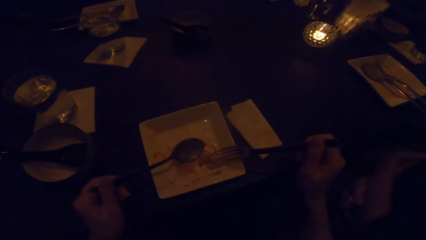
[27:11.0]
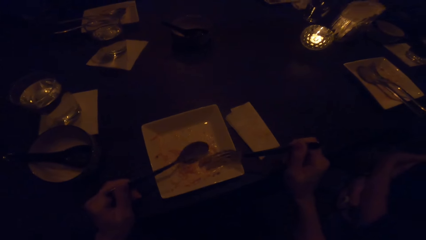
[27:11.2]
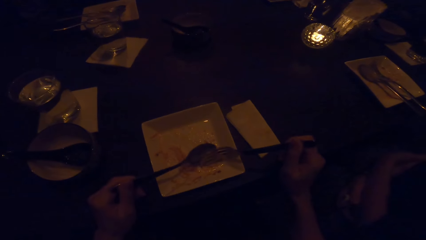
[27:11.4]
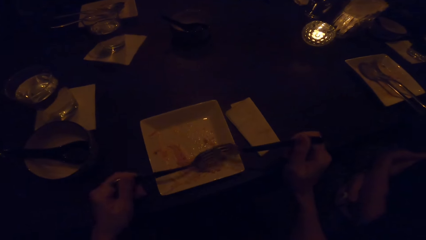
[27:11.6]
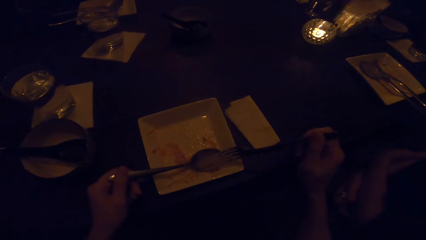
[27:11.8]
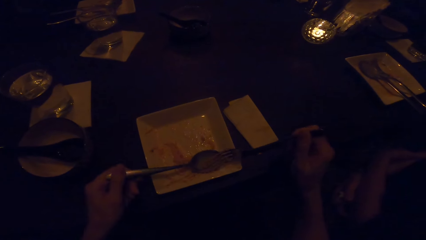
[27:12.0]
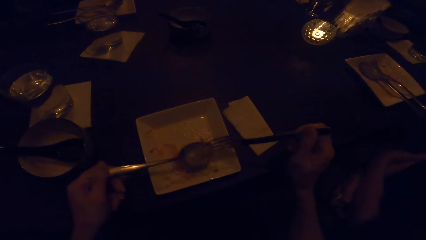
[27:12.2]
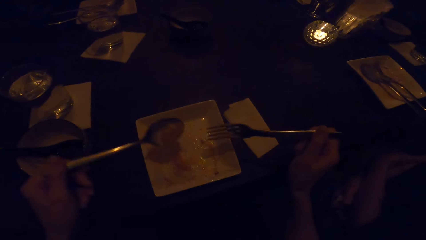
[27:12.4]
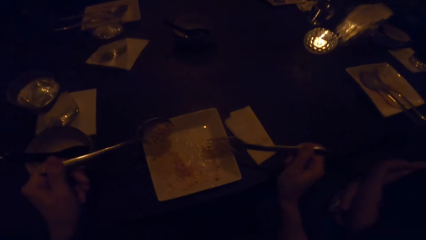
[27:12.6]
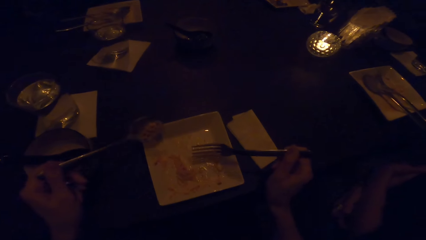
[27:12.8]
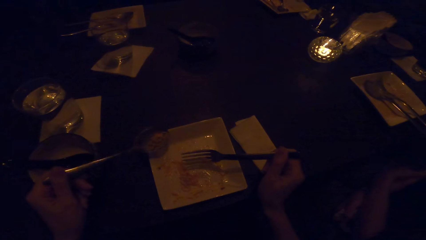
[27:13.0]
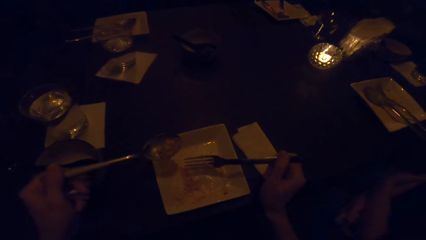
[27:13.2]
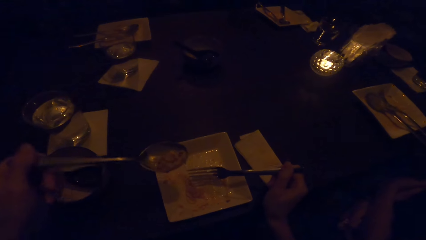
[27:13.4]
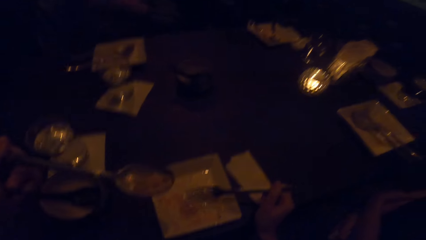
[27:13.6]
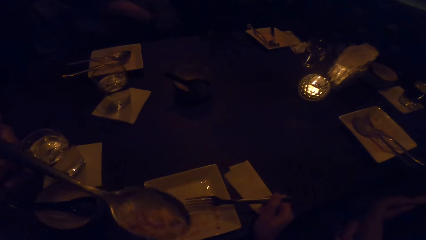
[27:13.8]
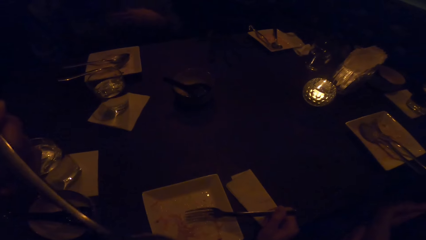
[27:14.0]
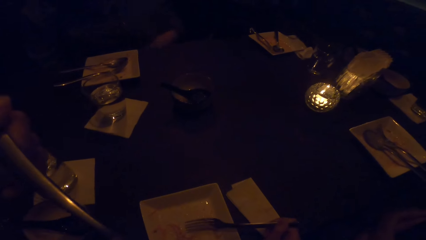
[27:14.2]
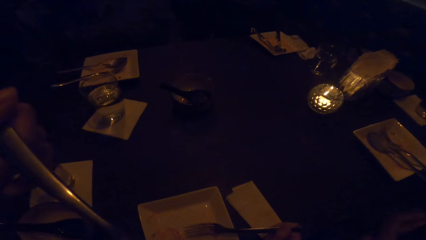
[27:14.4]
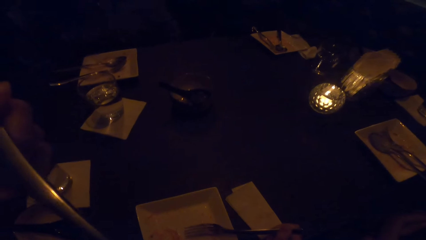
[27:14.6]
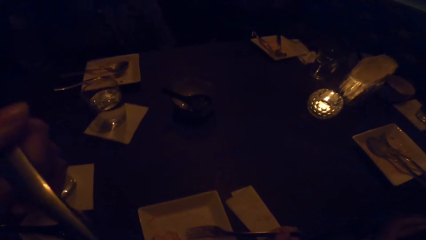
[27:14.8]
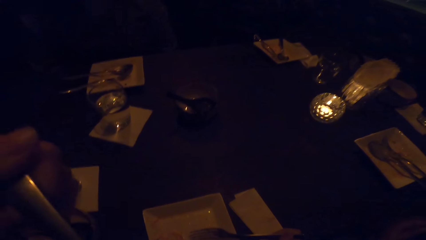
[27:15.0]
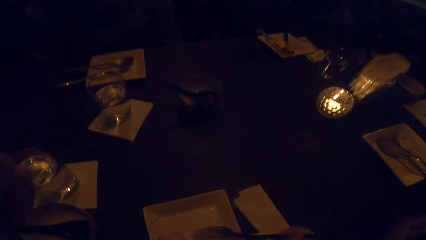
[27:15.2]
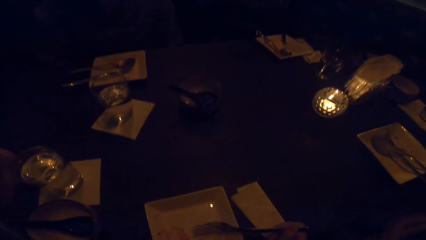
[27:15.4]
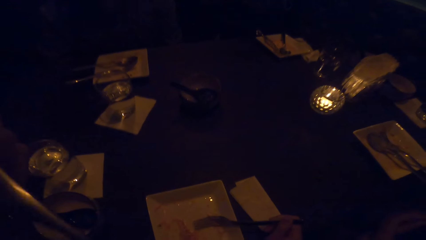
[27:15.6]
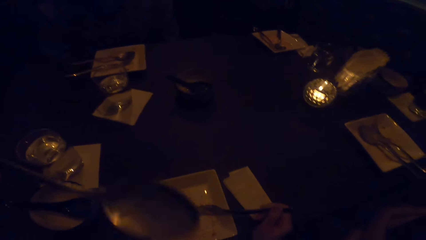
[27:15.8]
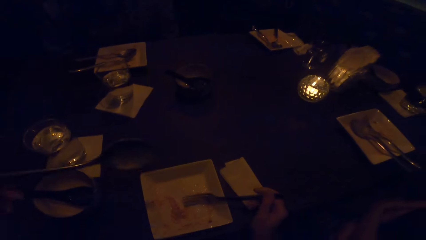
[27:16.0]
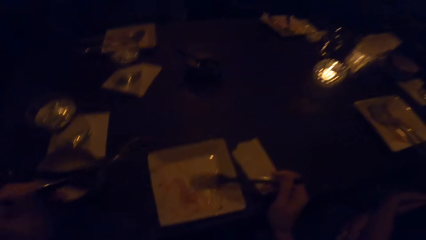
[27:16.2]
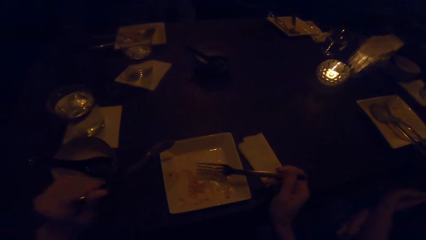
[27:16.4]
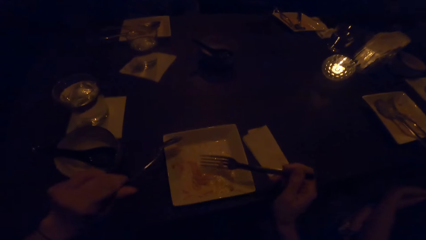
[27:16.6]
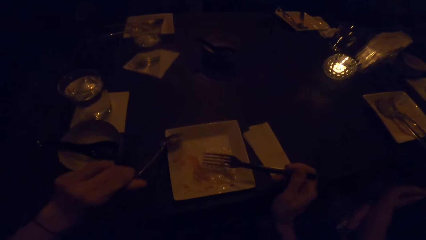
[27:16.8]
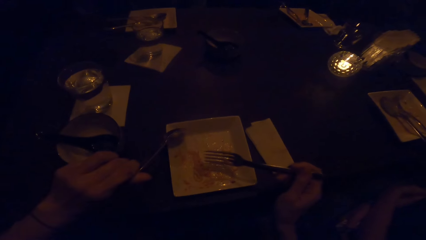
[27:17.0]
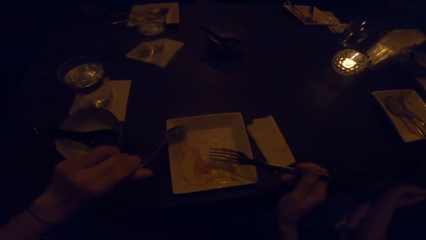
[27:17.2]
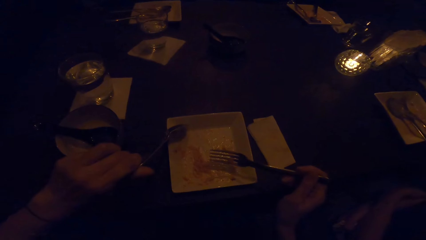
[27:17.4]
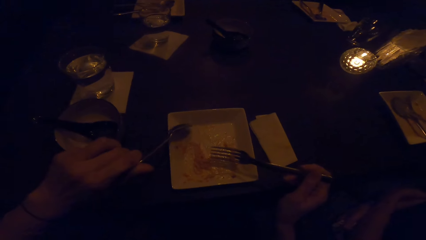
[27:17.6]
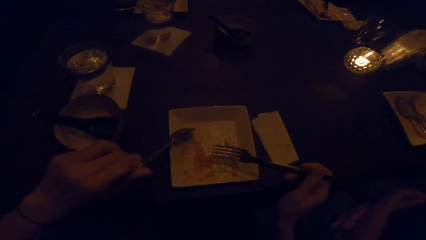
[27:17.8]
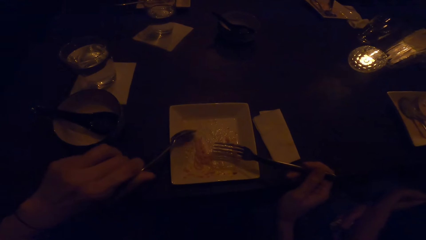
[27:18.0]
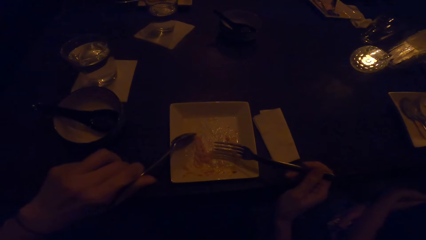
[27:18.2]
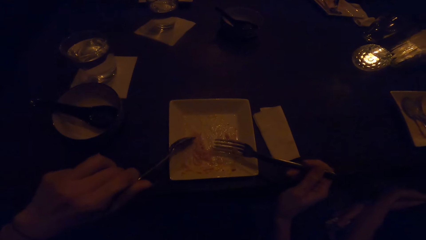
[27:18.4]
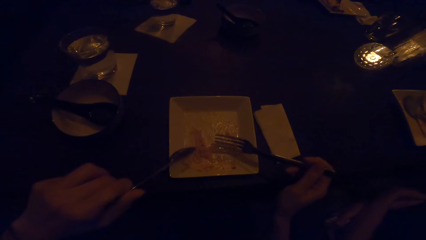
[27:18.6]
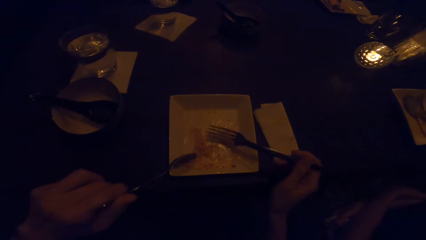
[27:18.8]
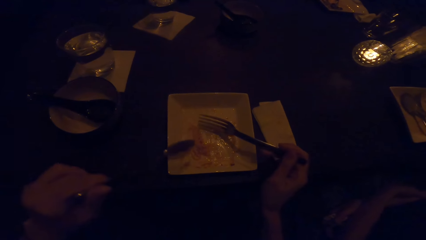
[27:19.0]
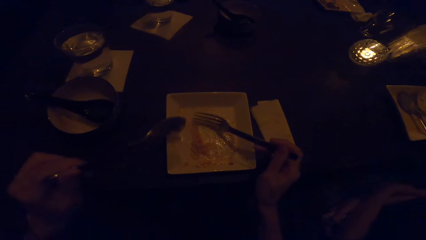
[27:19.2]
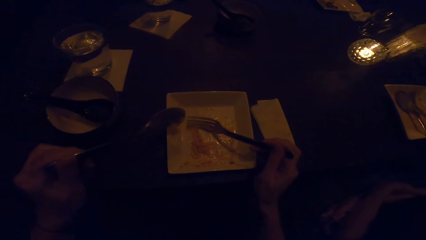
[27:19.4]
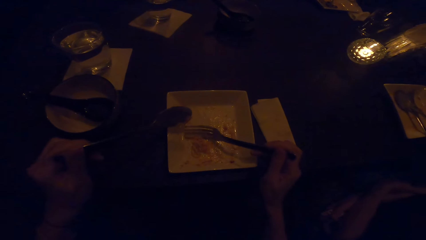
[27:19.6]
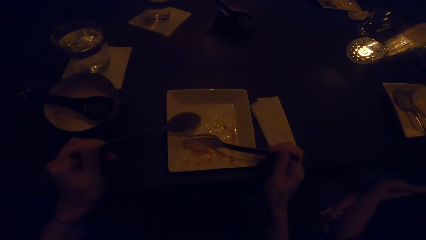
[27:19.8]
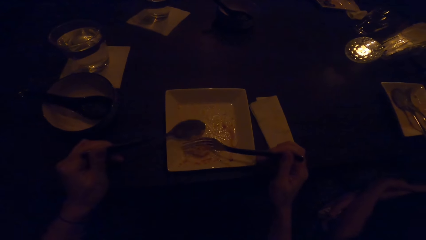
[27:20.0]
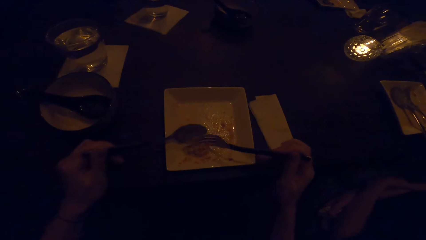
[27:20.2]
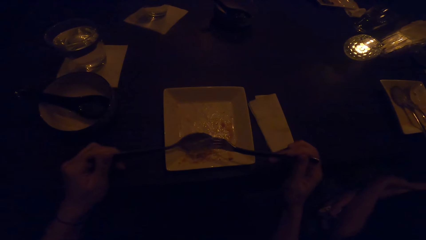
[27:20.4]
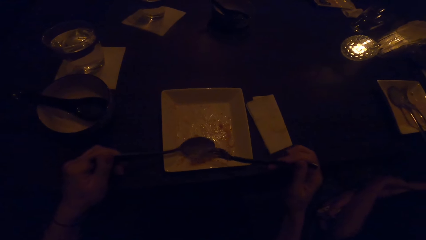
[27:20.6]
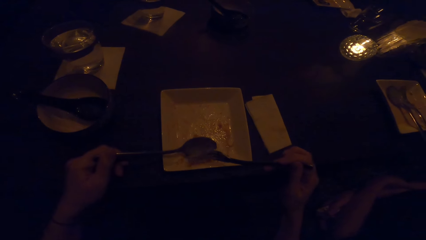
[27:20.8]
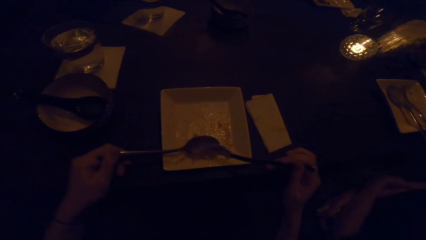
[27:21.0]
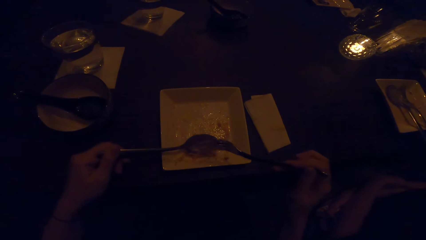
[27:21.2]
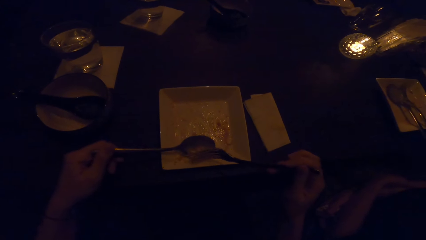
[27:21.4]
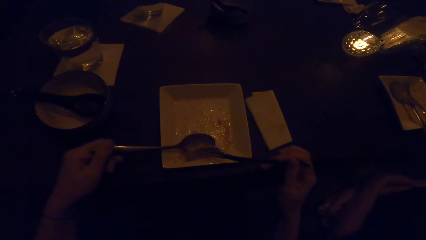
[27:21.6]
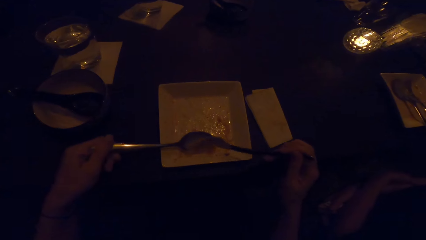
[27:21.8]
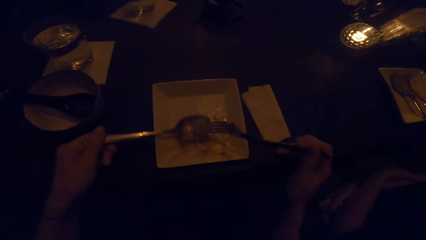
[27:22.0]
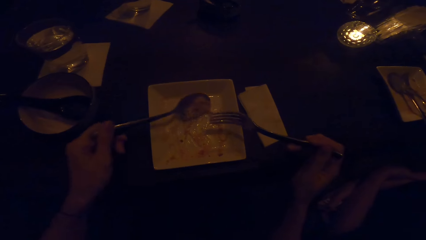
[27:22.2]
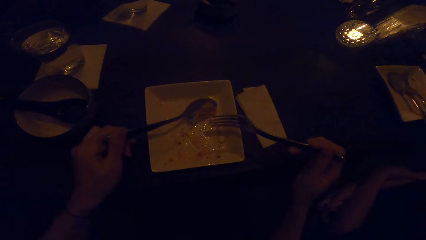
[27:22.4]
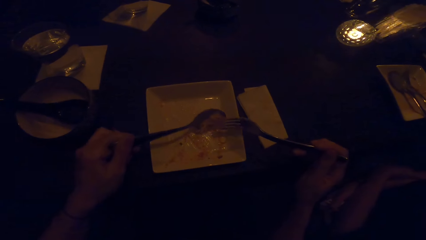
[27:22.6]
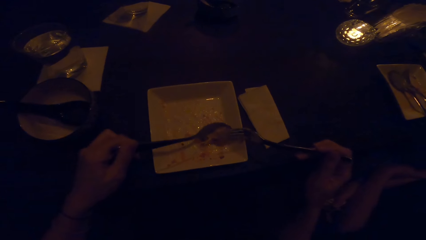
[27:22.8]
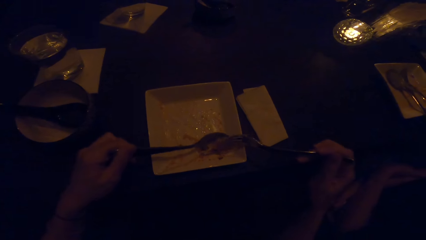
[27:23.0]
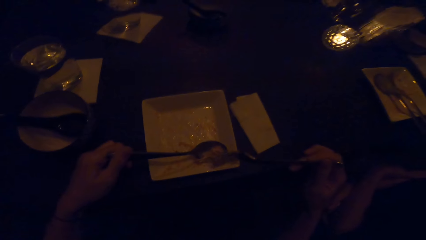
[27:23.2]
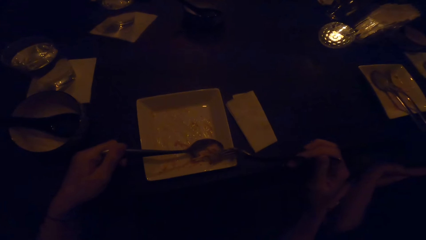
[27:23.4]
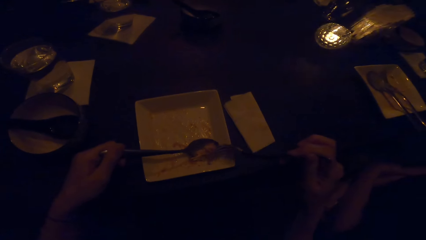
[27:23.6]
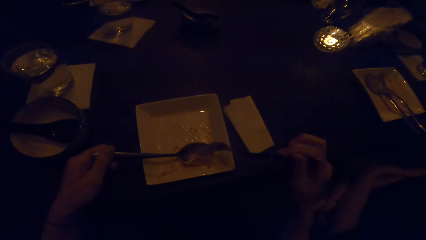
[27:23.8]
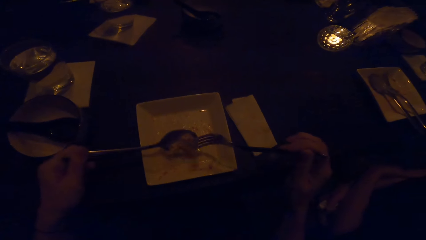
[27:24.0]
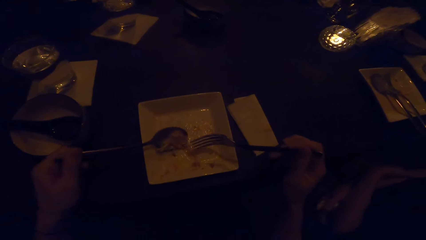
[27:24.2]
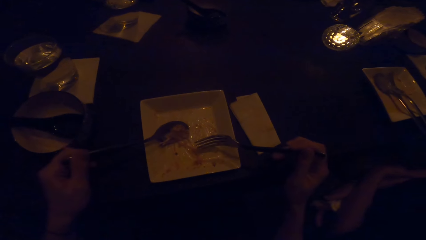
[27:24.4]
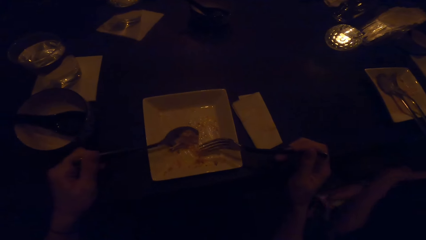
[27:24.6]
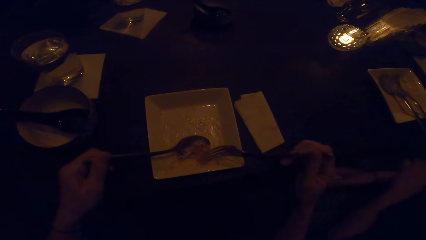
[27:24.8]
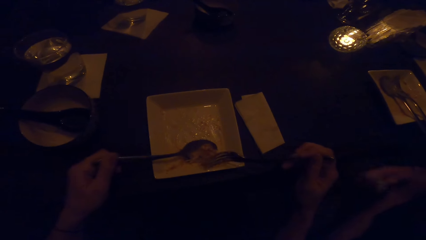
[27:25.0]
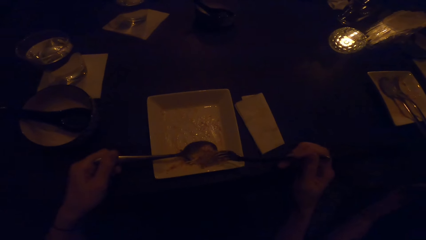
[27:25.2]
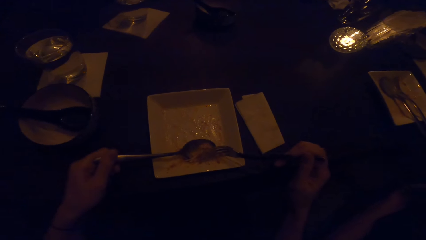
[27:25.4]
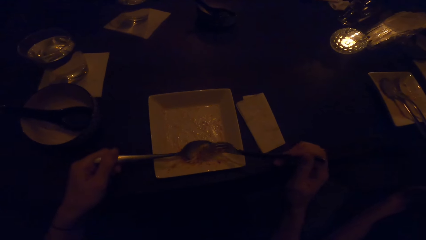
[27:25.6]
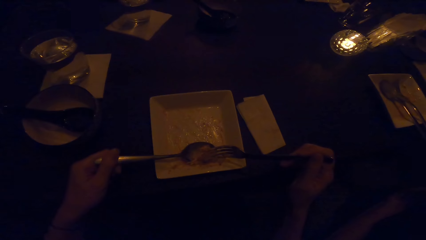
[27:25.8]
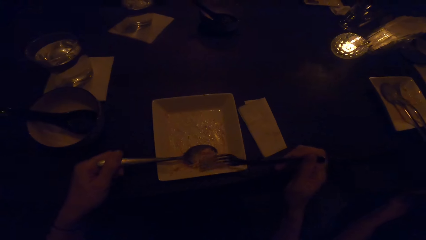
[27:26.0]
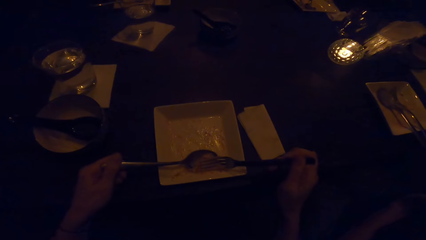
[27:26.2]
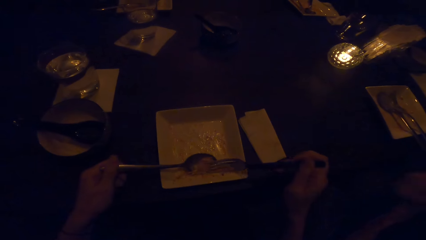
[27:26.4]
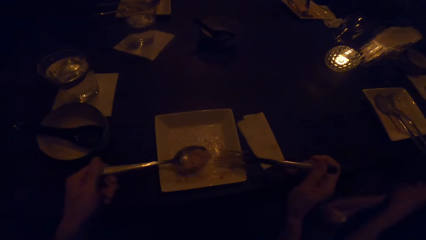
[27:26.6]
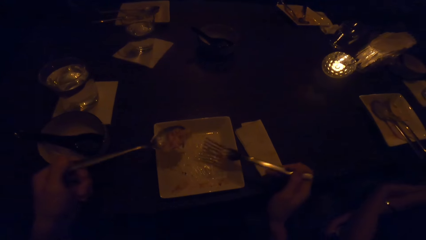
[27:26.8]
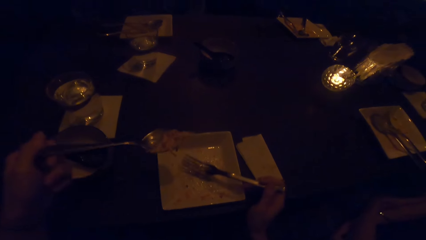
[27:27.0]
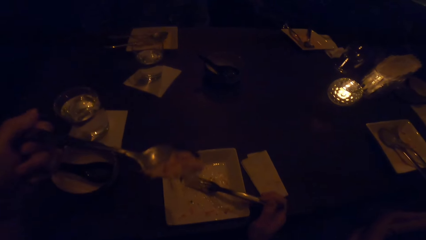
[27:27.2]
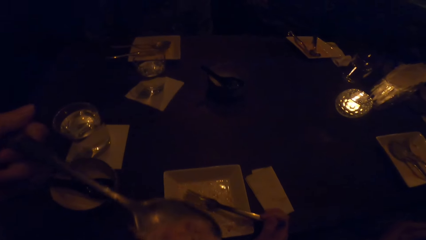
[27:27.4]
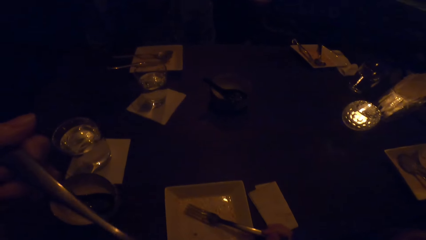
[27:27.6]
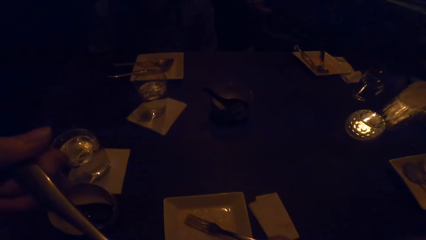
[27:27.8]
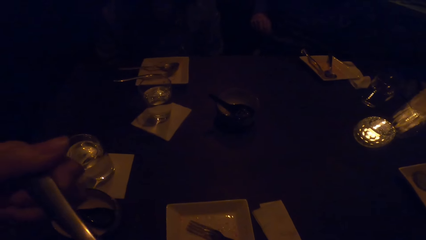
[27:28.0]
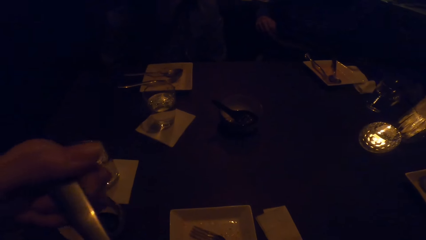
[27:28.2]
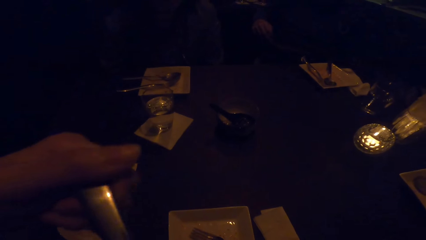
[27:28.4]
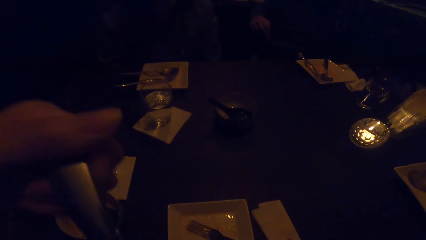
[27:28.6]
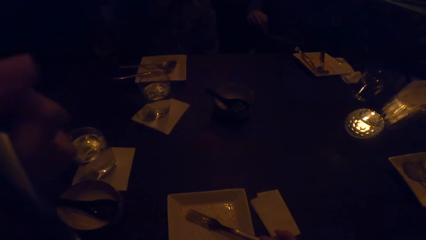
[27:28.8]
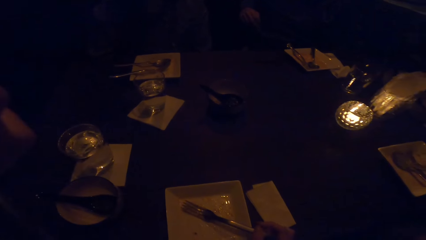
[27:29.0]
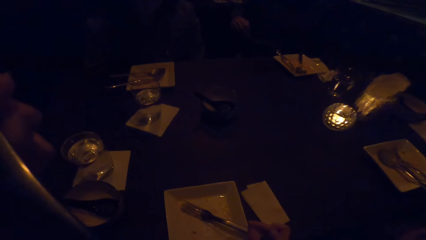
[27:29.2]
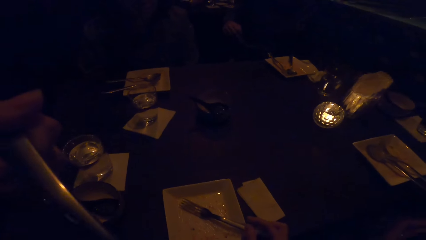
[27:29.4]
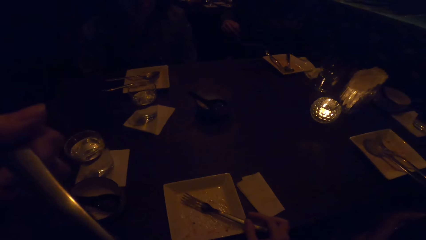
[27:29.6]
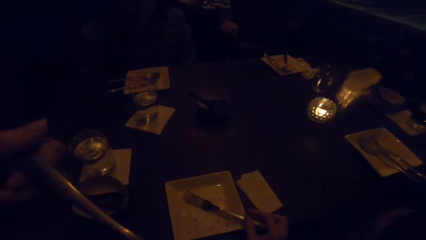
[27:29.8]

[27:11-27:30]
The camera wearer picks up food. He puts the food in the mouth. He scoops the food in the spoon with the fork. He eats with the spoon. He takes the spoon towards his face with his left hand.
